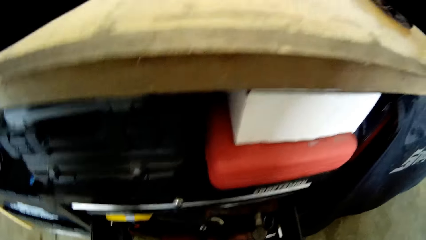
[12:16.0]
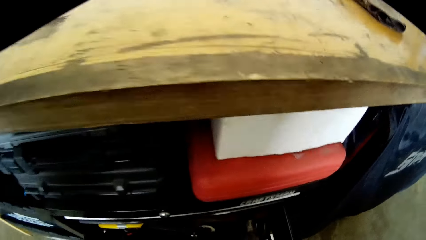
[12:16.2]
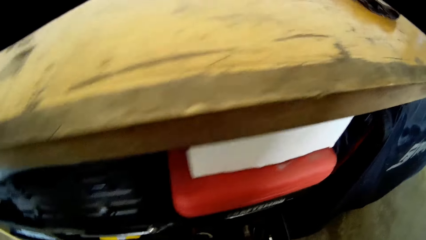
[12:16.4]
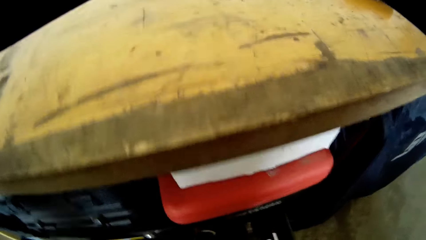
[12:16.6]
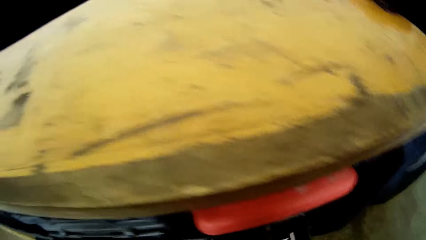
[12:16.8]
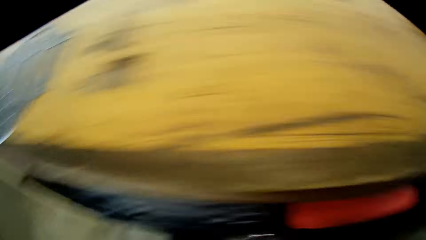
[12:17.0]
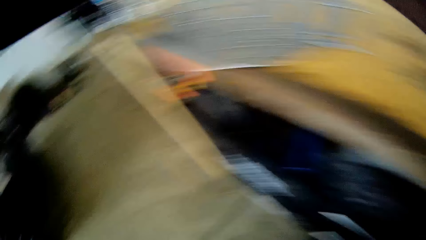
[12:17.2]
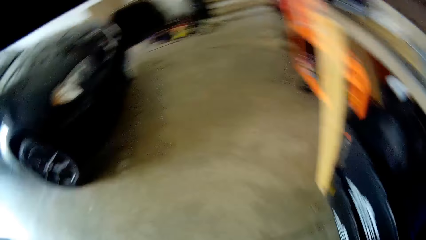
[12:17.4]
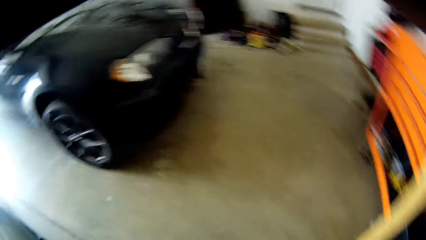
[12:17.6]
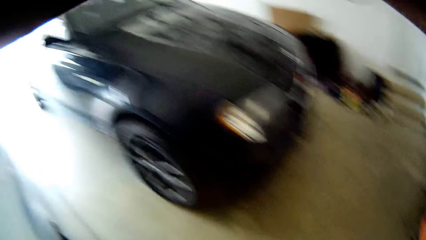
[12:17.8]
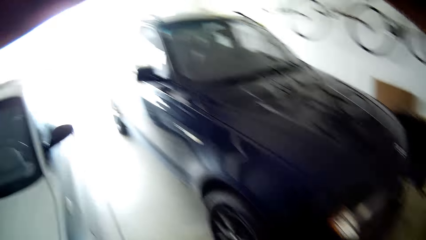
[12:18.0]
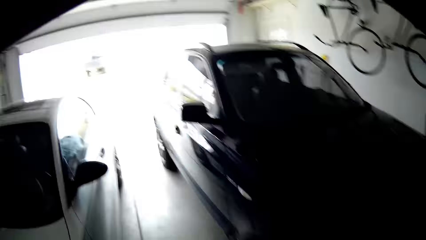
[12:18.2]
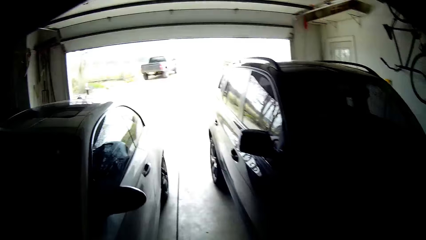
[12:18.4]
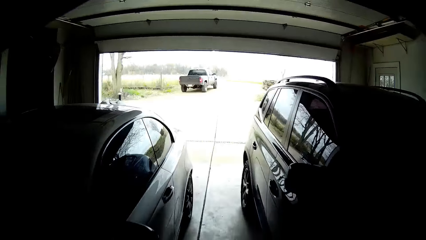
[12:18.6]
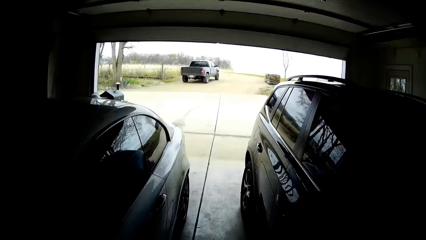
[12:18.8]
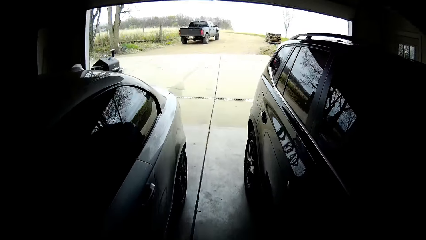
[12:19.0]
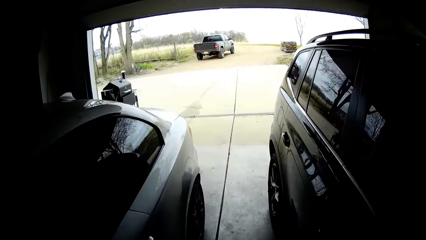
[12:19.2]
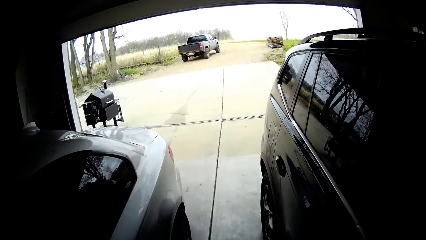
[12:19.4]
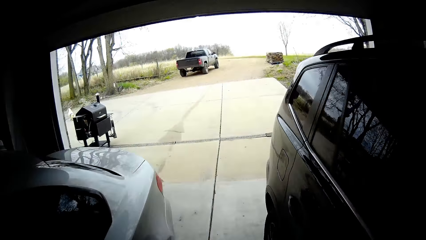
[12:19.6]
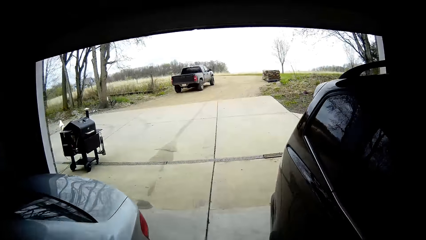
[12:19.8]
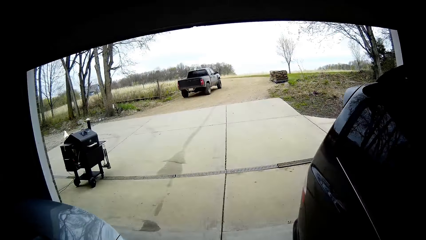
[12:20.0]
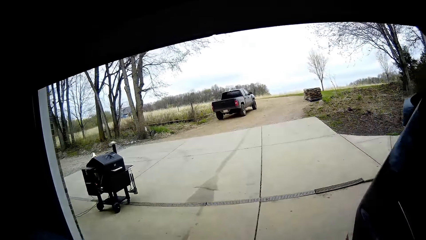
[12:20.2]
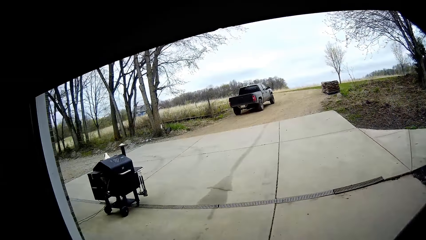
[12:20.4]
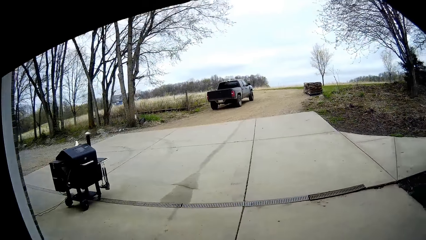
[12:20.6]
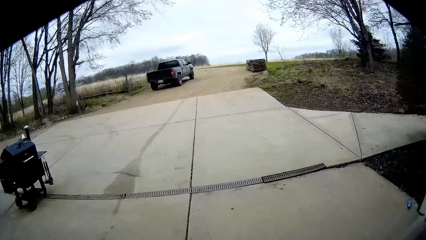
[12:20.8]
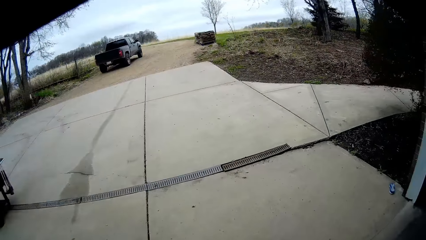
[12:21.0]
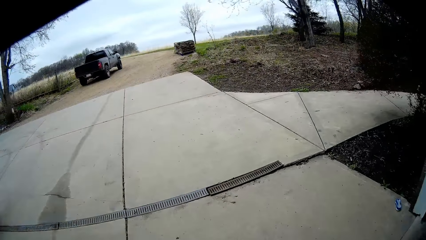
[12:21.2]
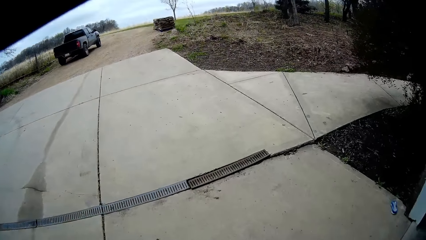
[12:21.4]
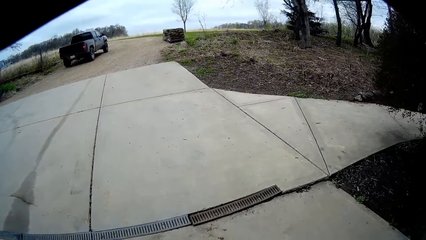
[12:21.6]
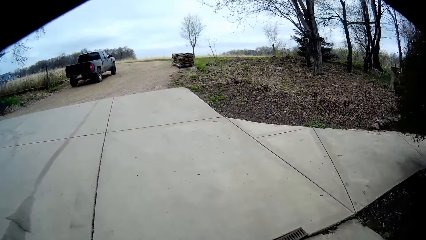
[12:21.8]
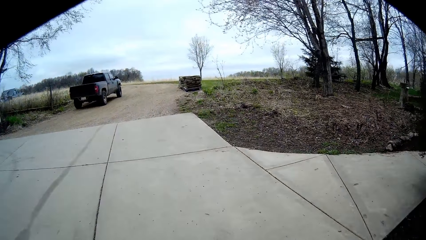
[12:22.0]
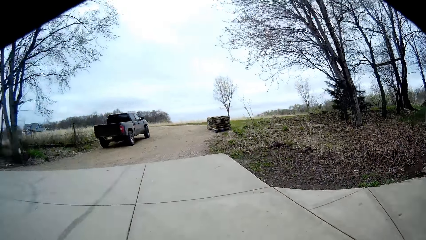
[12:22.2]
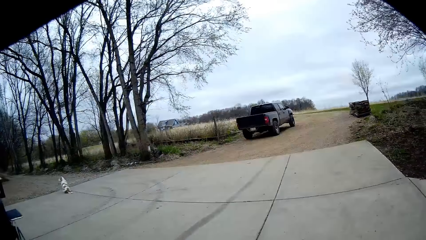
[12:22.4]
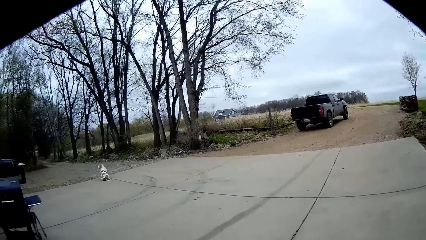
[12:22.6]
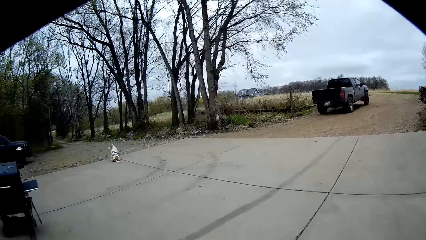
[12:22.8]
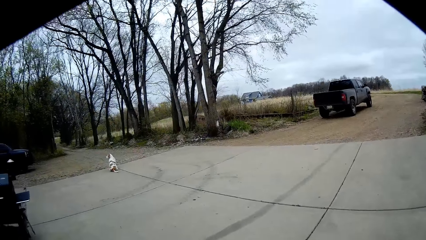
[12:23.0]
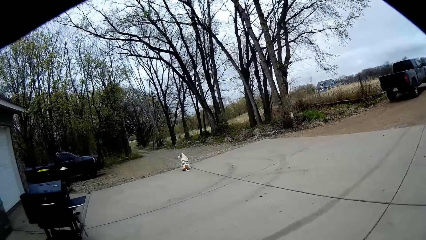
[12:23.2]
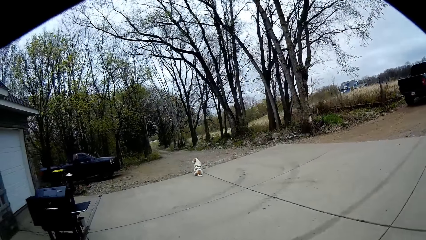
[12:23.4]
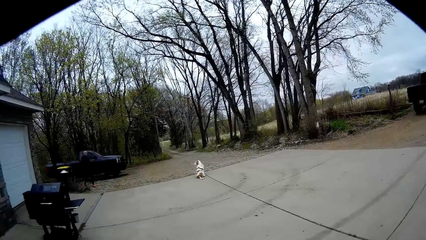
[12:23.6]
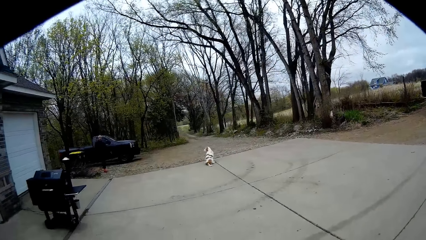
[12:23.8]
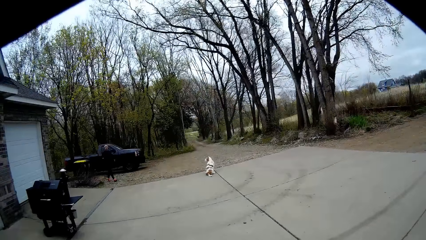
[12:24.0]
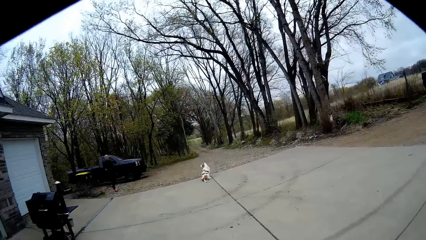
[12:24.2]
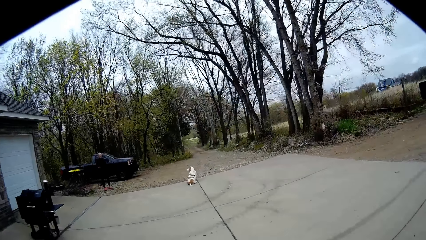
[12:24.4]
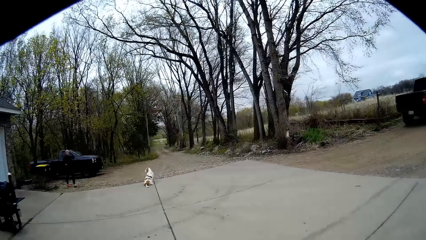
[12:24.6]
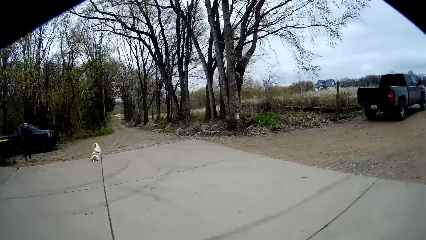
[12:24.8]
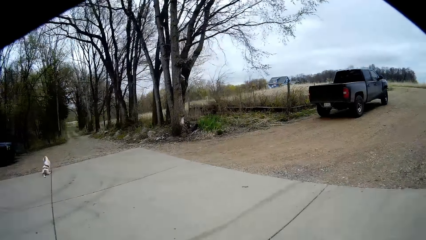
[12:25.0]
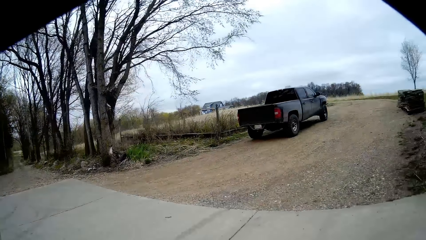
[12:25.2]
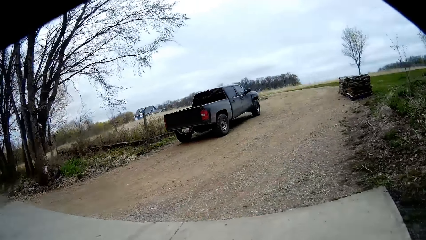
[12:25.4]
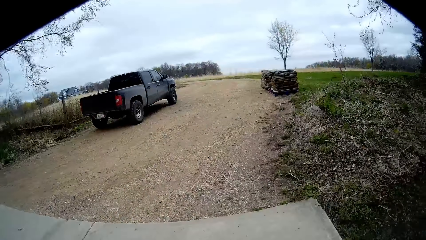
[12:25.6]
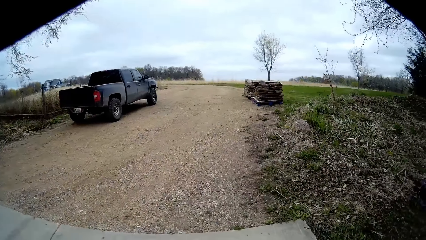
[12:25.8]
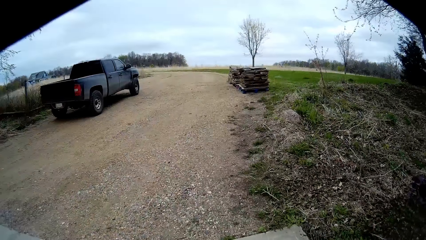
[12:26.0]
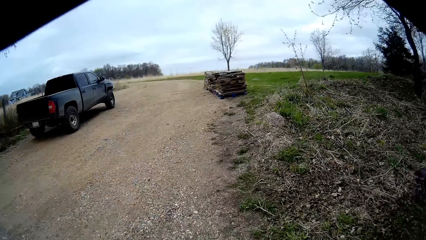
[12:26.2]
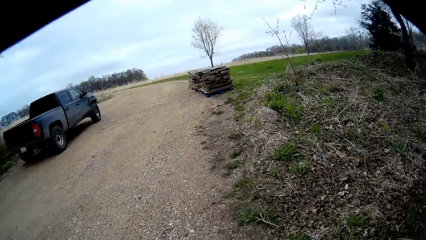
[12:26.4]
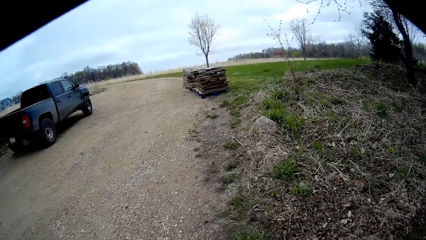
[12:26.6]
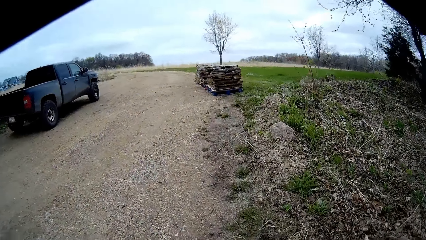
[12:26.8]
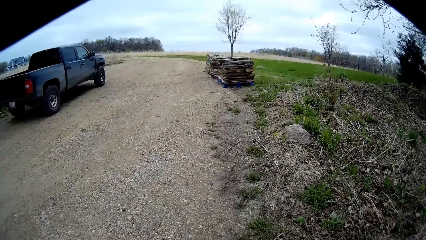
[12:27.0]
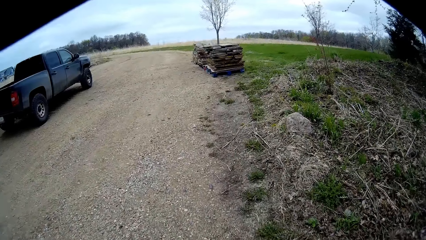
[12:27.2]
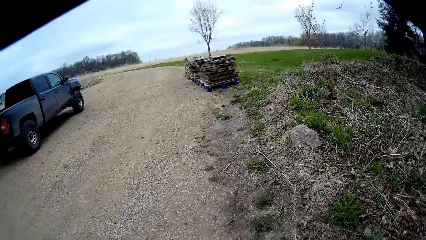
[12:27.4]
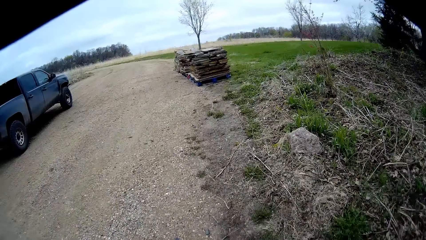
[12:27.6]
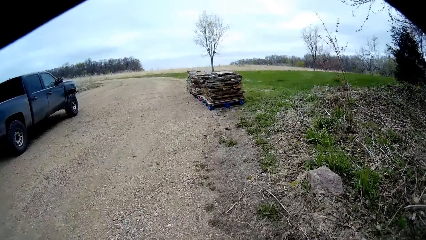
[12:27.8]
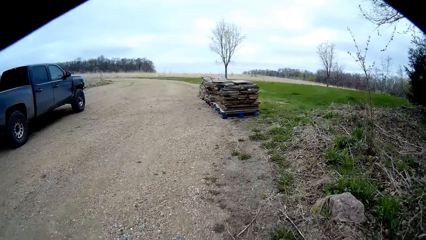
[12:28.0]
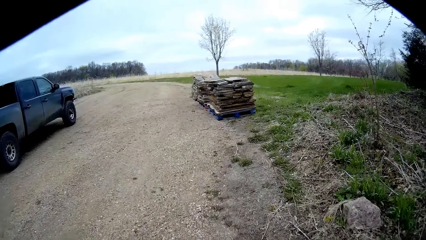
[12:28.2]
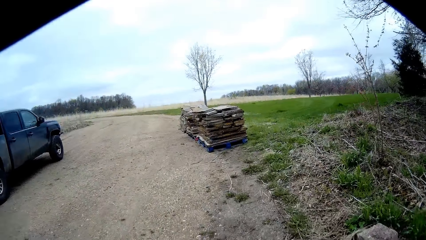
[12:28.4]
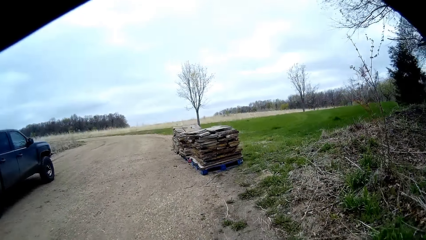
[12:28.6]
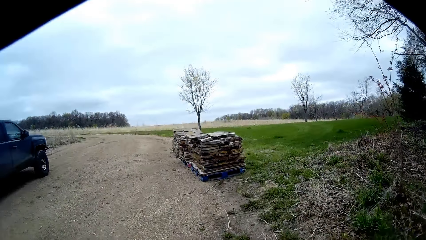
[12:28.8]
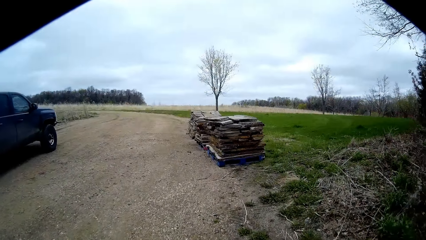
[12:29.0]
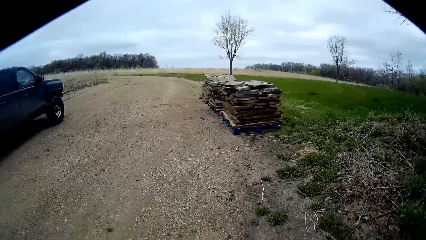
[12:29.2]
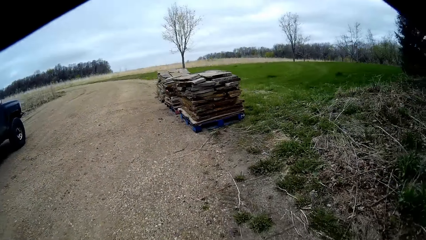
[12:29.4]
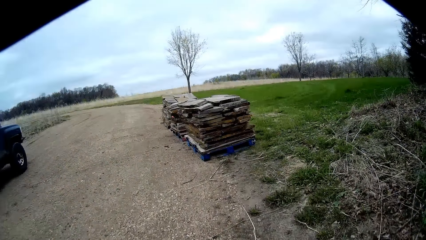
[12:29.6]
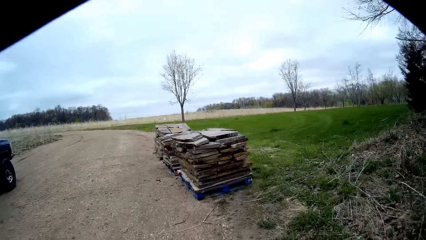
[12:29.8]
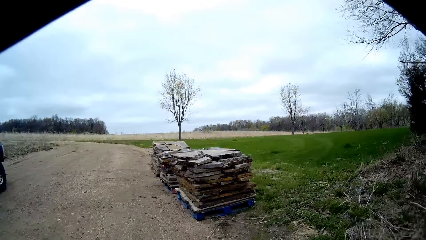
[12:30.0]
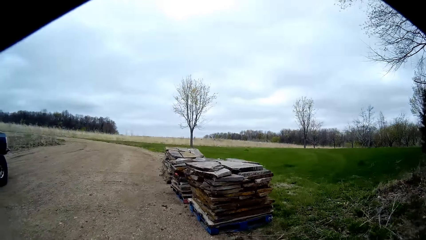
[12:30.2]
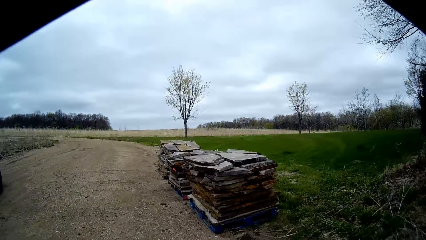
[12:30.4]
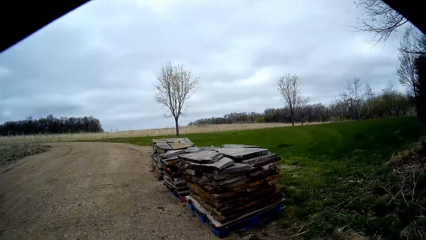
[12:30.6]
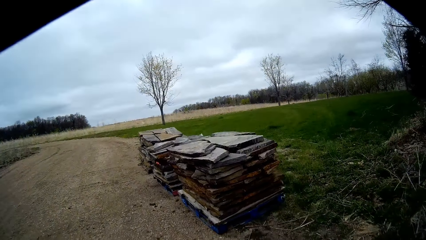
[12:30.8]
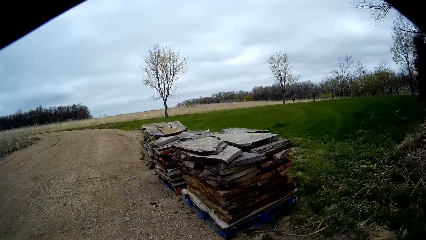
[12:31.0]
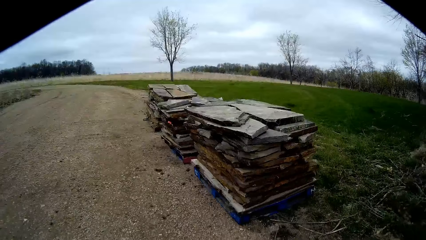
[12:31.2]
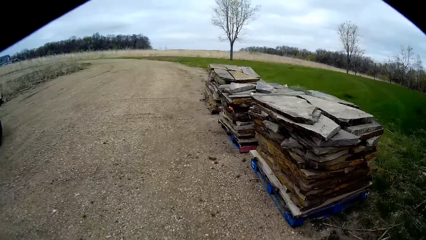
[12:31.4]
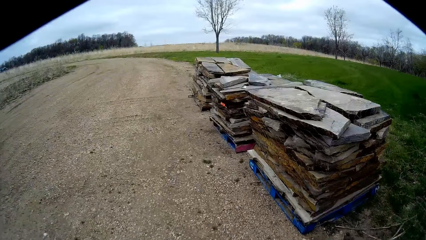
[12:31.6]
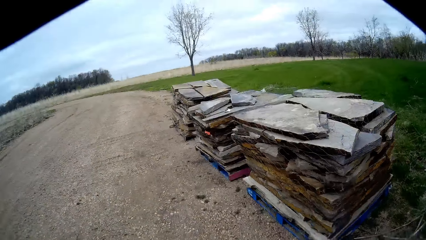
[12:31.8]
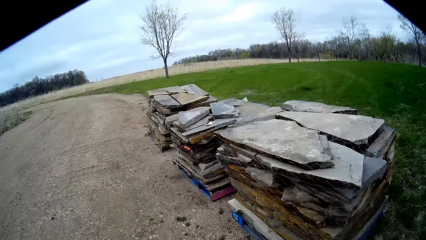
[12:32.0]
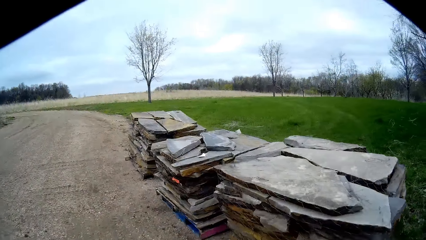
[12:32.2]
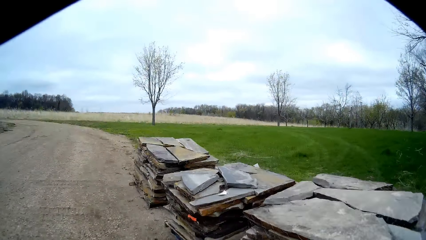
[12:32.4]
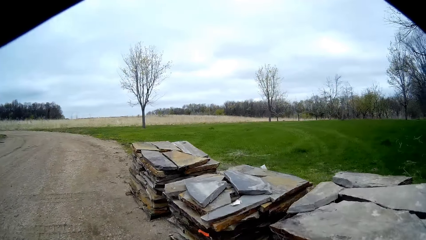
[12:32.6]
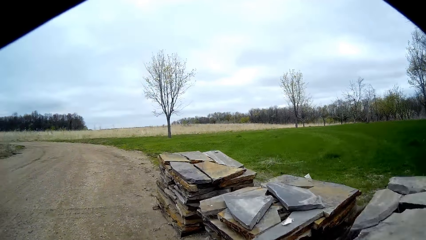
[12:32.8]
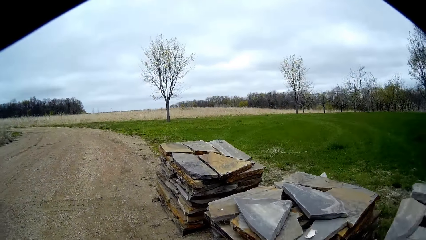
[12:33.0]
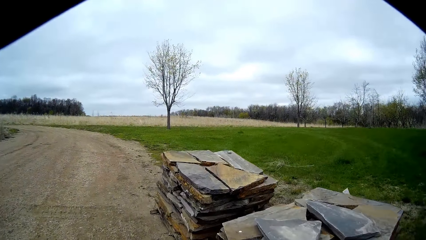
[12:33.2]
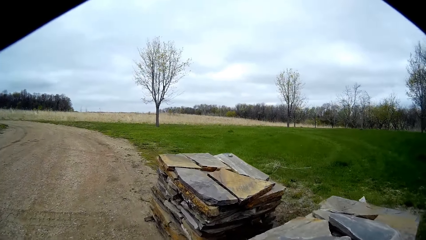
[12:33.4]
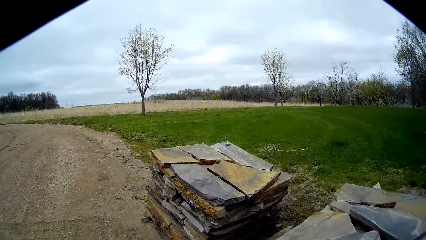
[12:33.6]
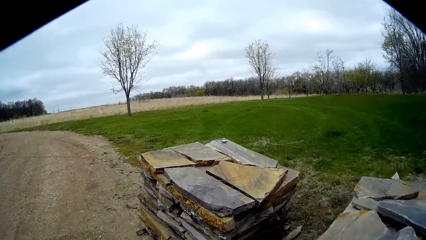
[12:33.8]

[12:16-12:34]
The camera wearer closes the shelf. They walk out of the garage. They walk outside the compound. They converse. They walk towards the stone. They walk towards the stack of concrete slabs.
